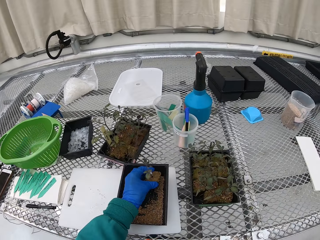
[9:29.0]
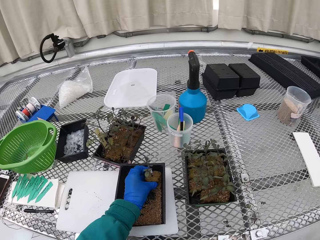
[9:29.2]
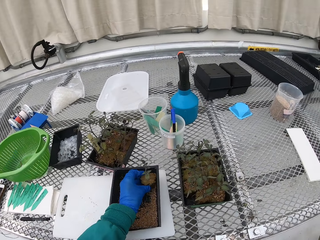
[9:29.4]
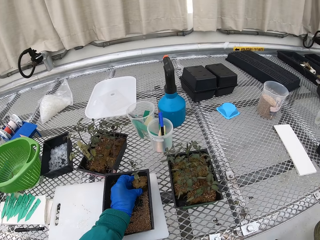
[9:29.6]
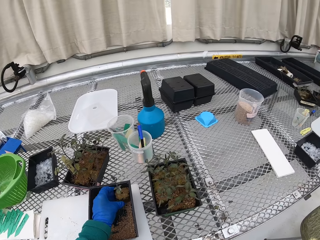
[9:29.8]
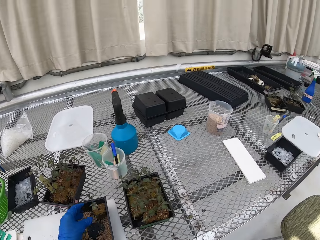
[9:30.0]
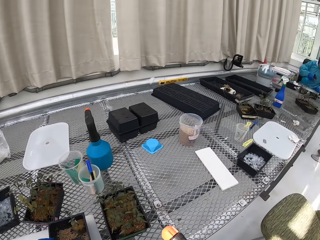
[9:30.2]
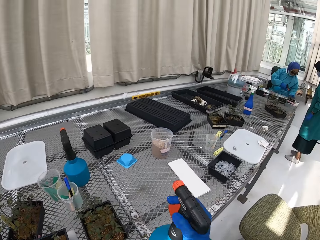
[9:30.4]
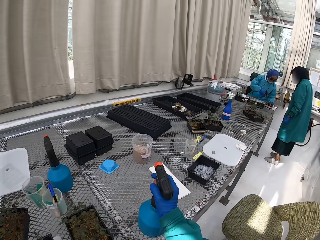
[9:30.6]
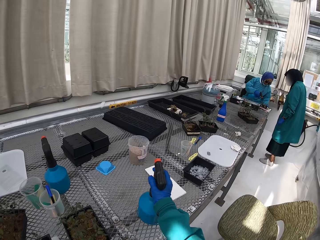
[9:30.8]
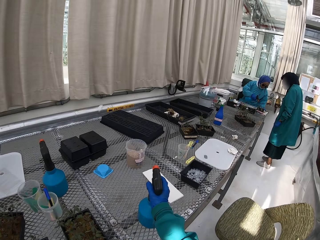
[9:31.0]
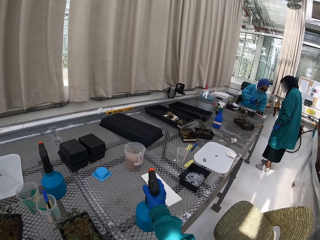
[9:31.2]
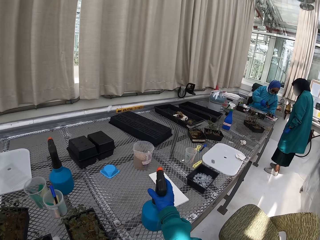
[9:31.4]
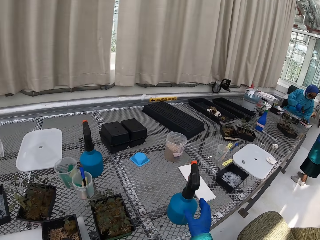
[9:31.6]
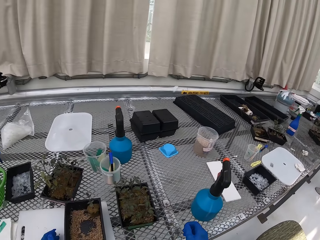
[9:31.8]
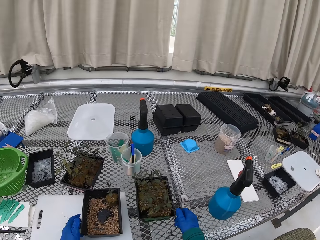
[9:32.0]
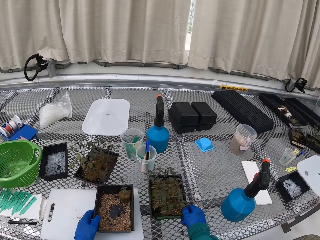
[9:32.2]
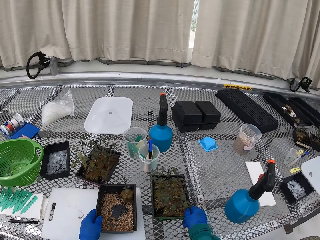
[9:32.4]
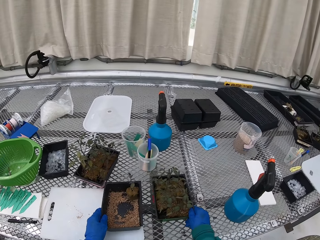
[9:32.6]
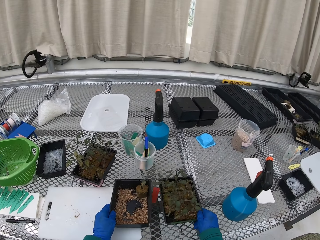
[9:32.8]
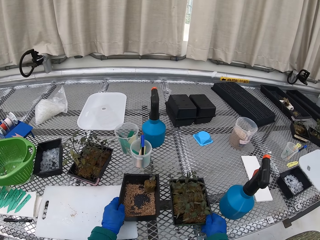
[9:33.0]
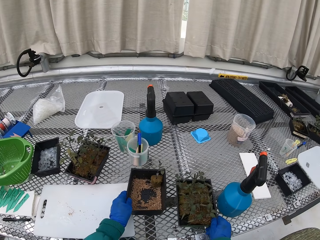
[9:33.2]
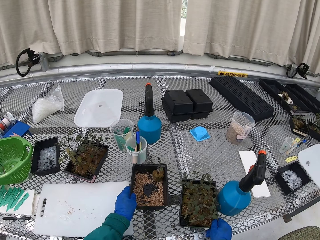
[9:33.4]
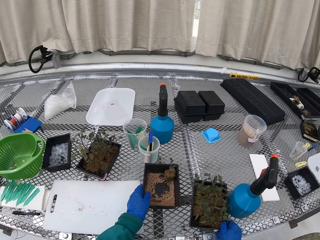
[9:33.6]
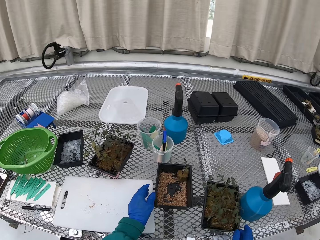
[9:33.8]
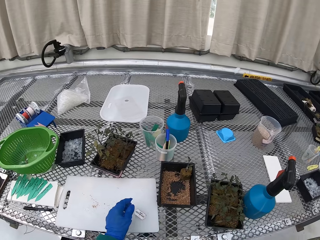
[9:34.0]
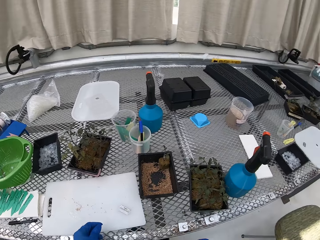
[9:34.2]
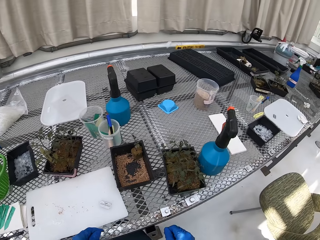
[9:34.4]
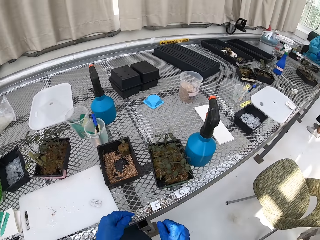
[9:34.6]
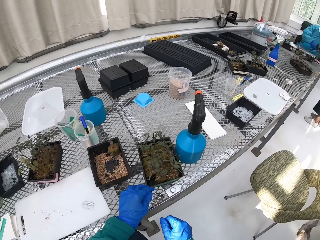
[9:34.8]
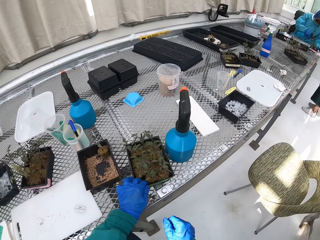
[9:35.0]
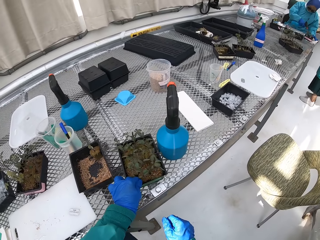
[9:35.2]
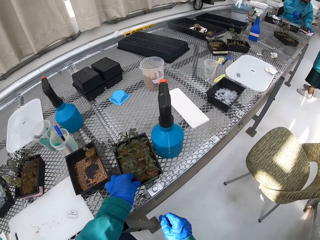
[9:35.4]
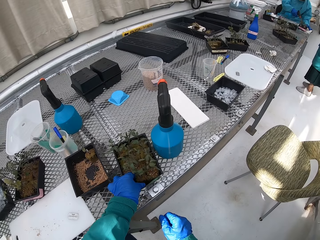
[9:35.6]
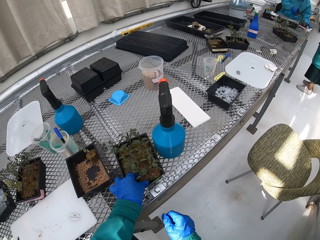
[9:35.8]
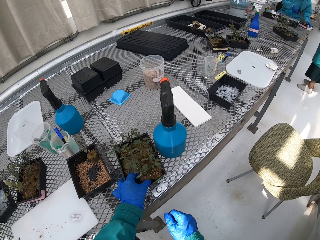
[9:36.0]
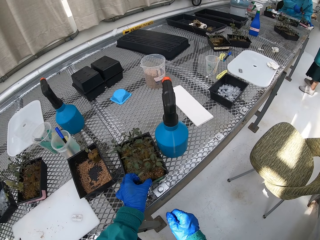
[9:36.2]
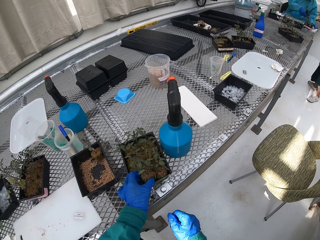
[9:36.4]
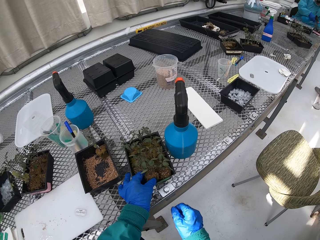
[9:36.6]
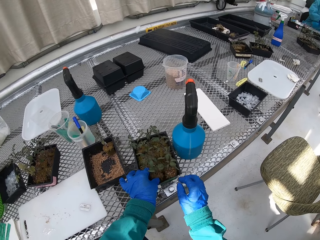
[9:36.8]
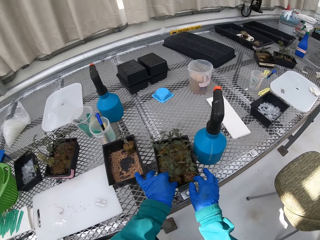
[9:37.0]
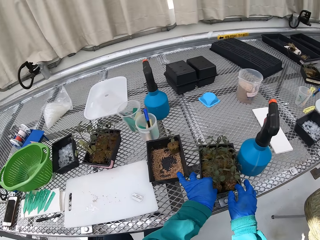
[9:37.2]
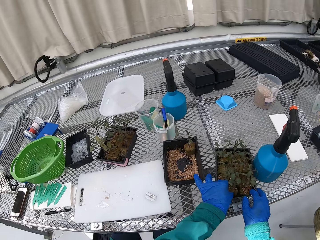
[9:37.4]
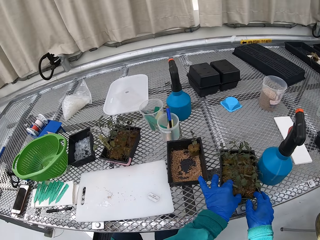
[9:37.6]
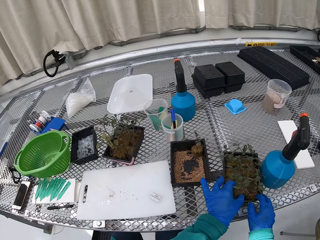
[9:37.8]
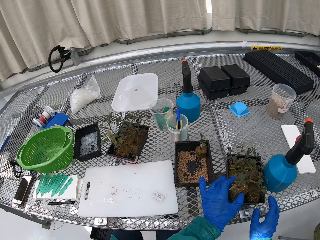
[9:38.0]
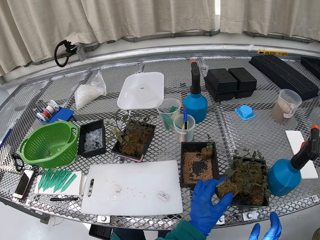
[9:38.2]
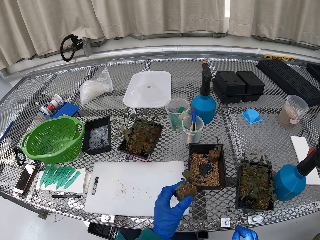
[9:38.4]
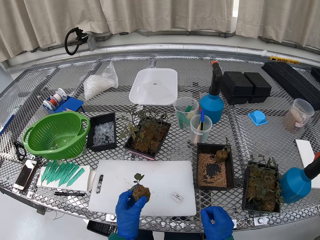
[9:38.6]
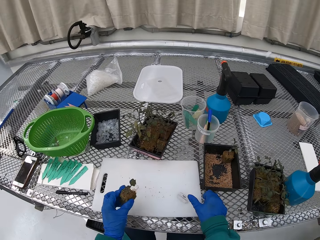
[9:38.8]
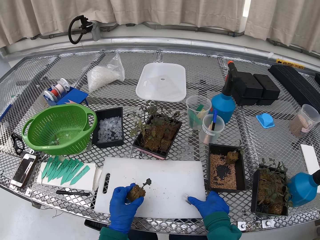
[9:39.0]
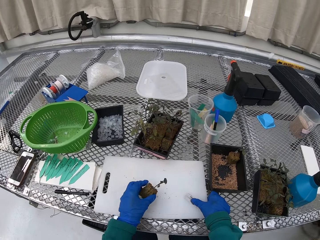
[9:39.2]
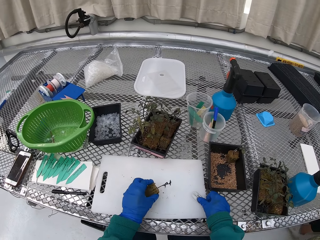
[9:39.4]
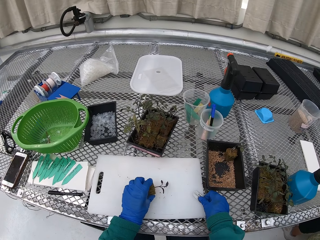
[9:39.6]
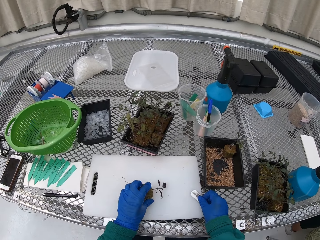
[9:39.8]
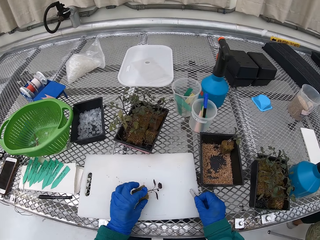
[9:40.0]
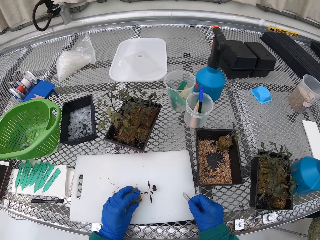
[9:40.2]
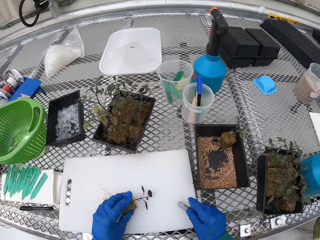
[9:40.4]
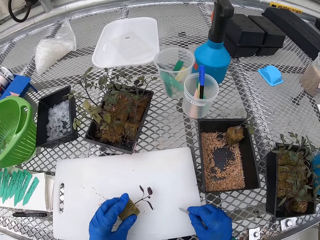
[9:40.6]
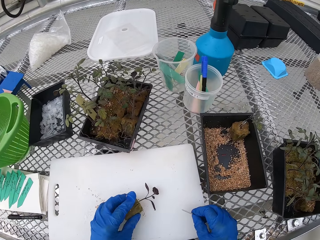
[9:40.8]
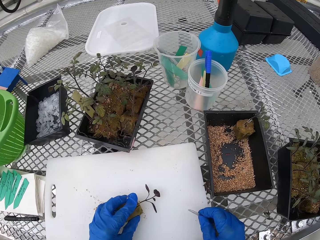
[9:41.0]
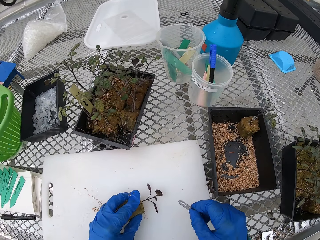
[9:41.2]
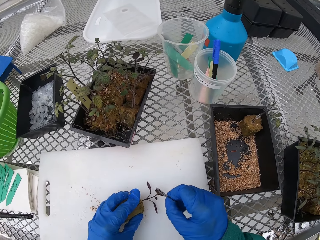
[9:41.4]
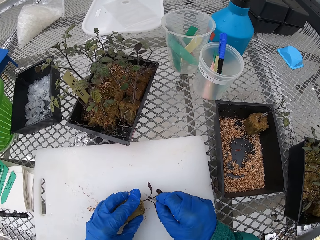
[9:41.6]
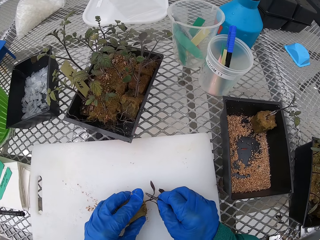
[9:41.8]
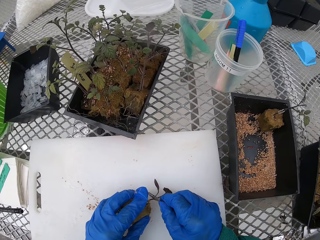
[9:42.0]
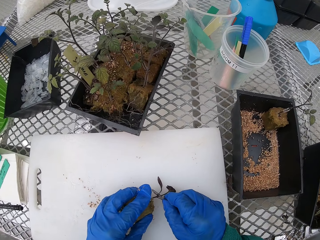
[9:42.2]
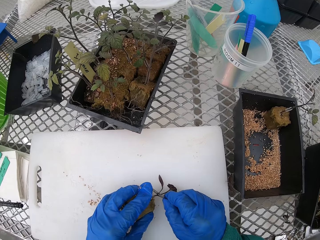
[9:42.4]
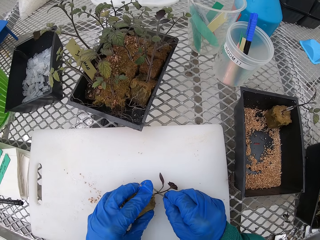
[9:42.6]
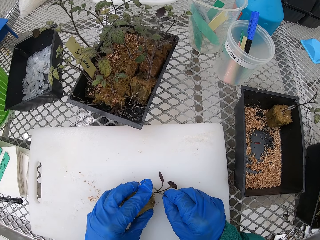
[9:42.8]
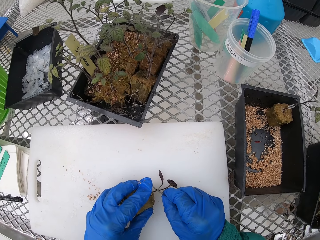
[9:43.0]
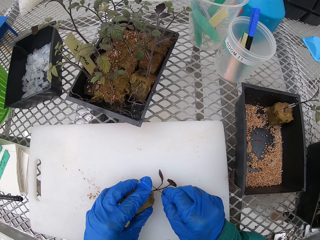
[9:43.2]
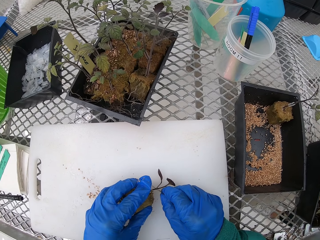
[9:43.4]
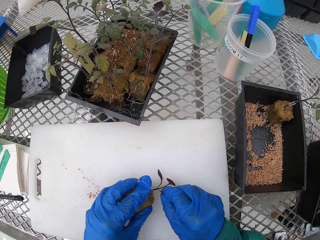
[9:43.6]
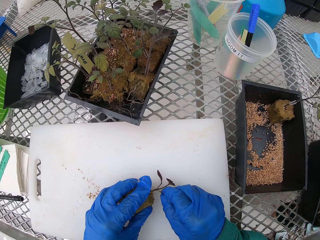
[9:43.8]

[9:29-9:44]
The camera wearer places the seedling or plant on the container. They place the sprinkle bottle on the table. They move the container aside. They pick up the seedling from the container. They place the seedling on the table, pick up the razor blade and cut the plant.

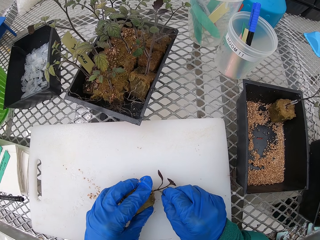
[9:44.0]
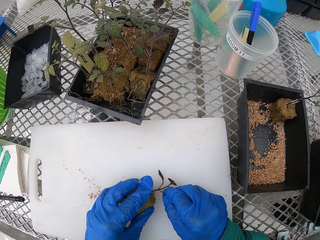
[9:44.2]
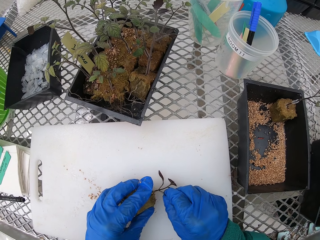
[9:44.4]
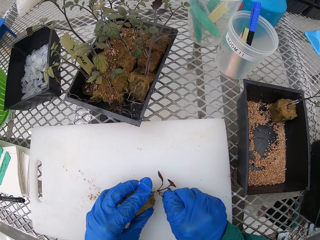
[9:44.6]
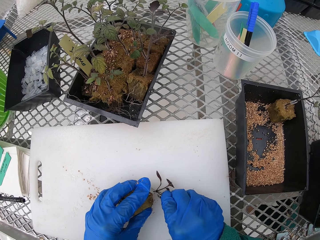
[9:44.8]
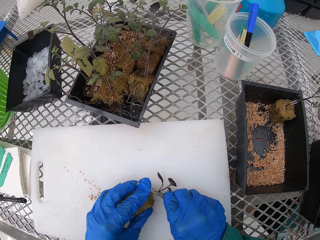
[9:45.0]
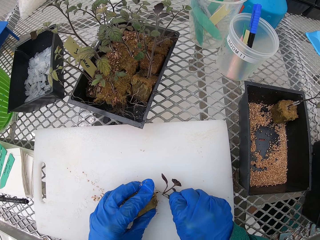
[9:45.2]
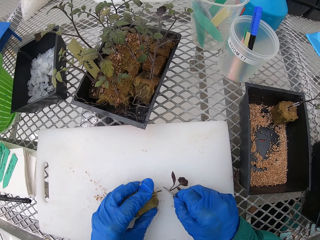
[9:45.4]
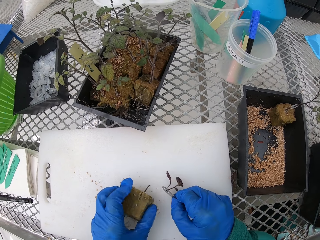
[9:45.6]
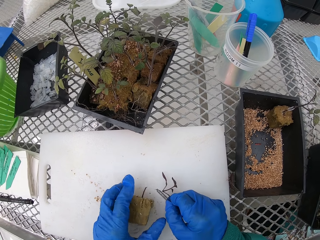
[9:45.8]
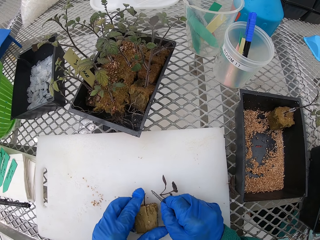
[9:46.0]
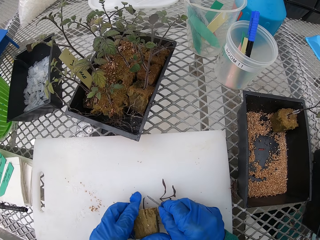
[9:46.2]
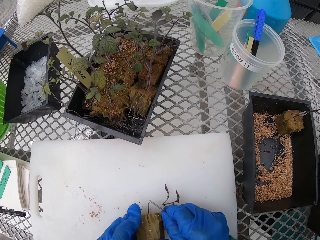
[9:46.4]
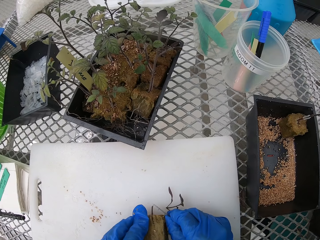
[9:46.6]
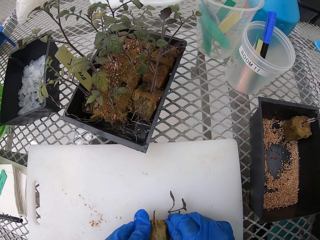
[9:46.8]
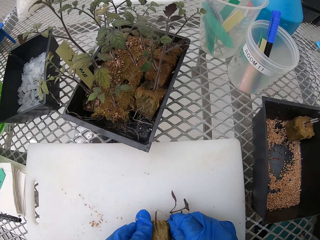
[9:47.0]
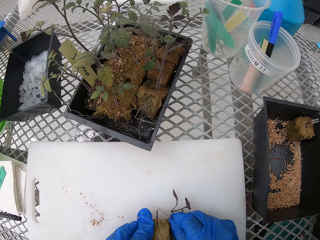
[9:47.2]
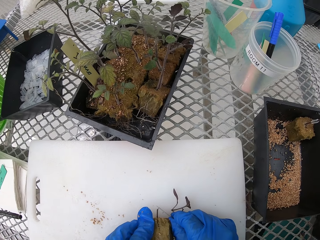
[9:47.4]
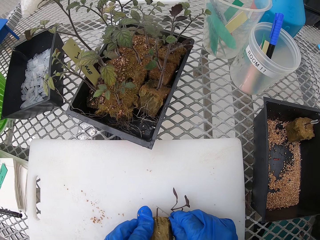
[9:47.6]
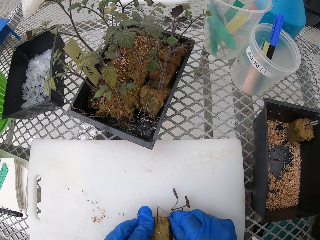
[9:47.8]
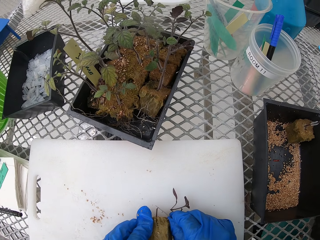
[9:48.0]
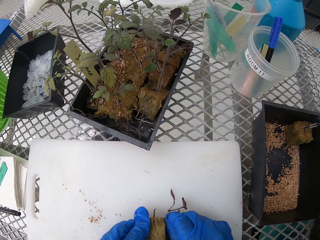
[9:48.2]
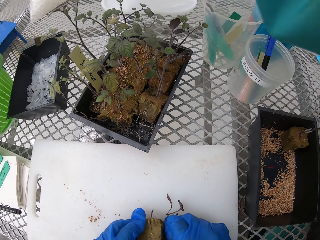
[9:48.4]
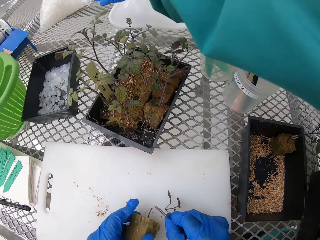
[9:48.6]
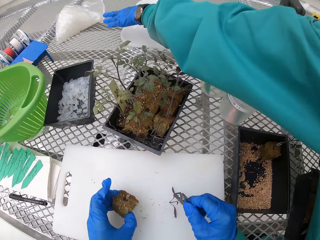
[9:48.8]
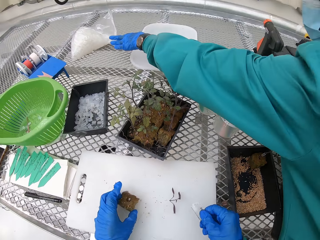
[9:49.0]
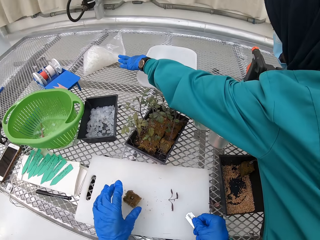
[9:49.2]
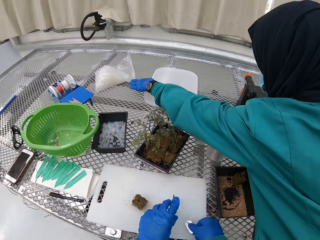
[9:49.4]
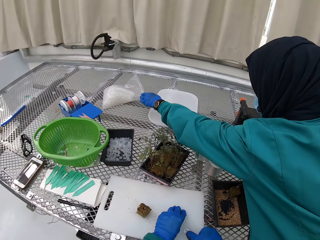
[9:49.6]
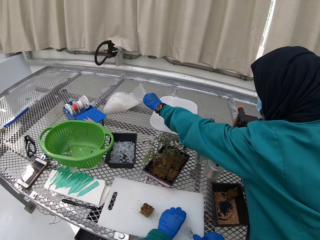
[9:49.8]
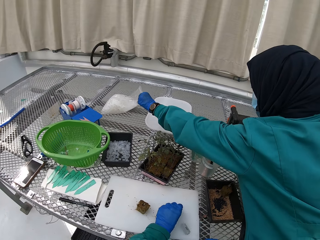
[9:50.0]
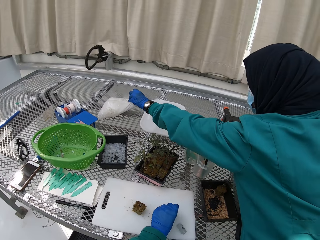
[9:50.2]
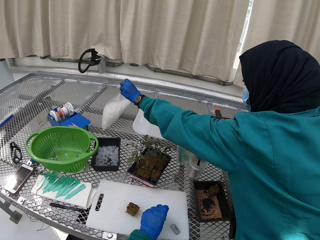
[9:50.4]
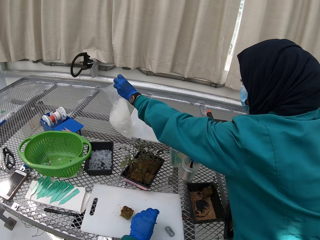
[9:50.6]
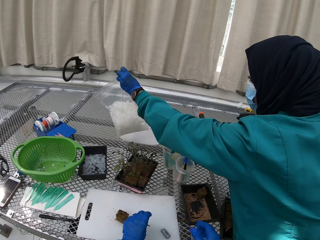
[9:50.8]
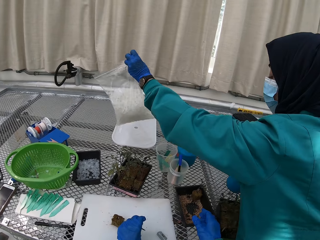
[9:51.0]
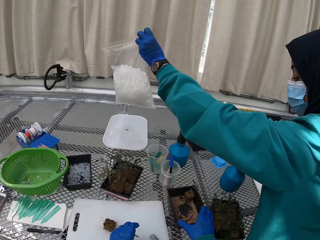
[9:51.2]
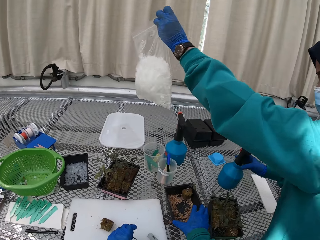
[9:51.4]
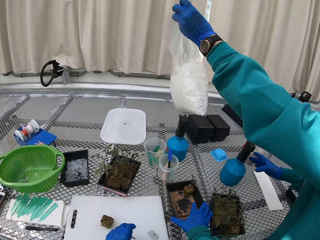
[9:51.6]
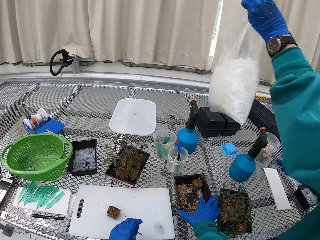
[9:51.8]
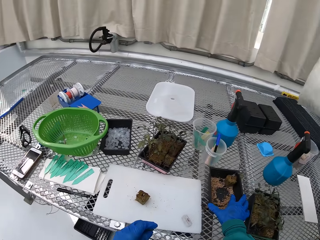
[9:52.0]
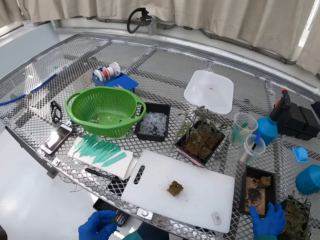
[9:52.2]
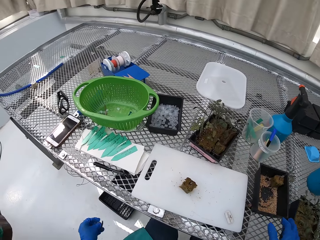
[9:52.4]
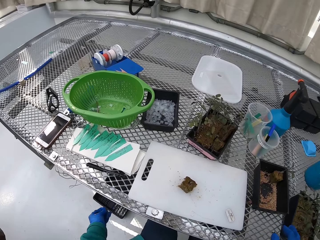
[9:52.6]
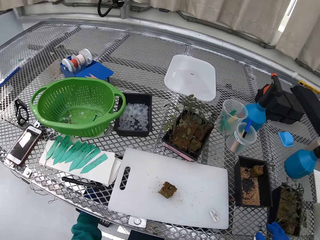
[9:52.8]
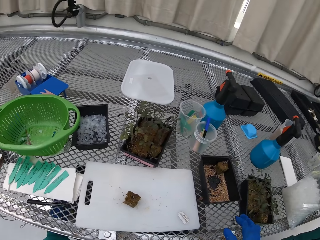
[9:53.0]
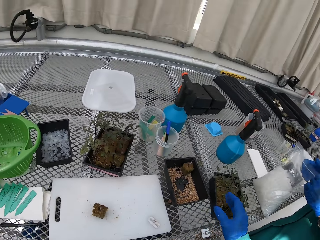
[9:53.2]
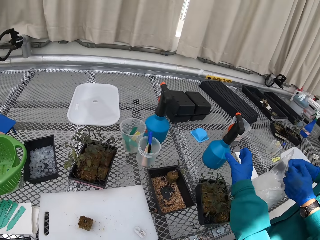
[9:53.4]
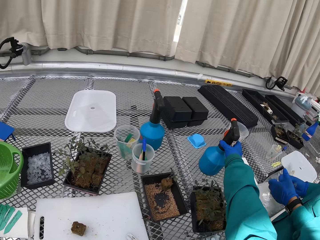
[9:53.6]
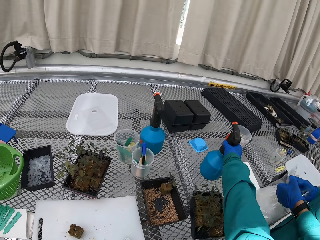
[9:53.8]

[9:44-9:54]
The camera wearer prunes the seedling. A person picks up a packet of suction tubes. The camera wearer picks up the plant and picks up the container.
